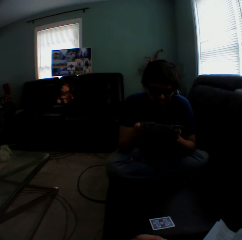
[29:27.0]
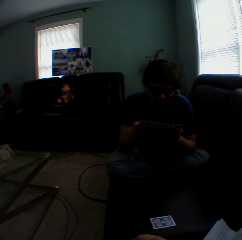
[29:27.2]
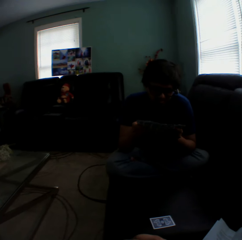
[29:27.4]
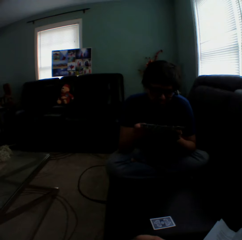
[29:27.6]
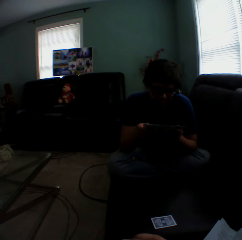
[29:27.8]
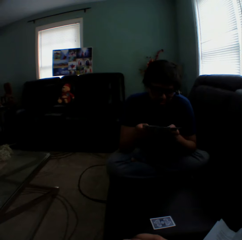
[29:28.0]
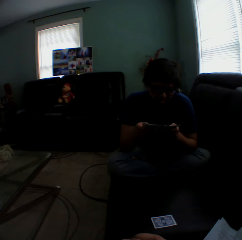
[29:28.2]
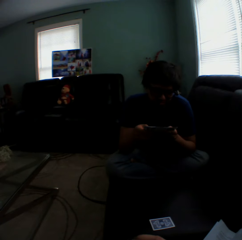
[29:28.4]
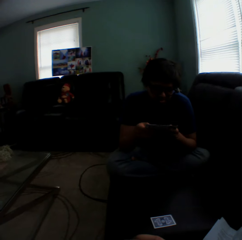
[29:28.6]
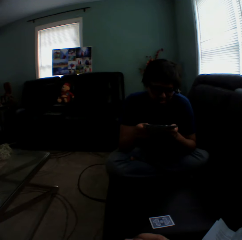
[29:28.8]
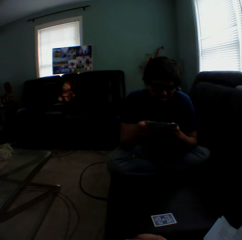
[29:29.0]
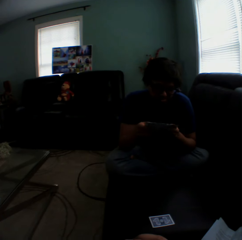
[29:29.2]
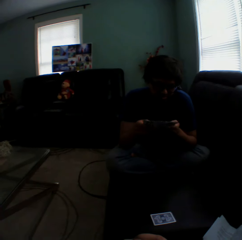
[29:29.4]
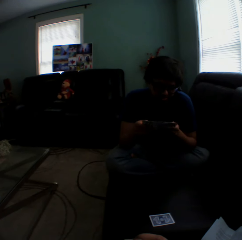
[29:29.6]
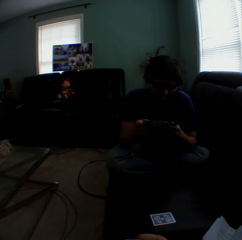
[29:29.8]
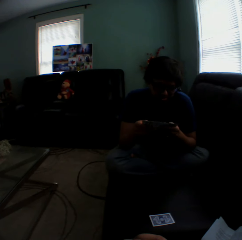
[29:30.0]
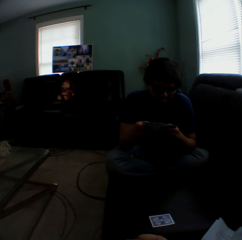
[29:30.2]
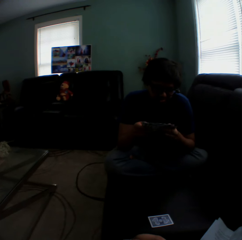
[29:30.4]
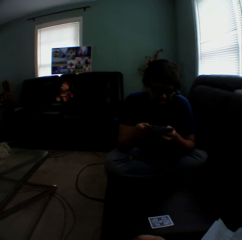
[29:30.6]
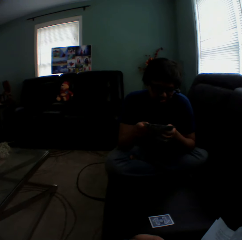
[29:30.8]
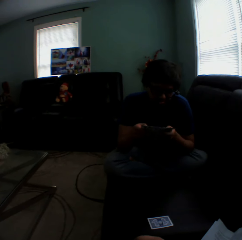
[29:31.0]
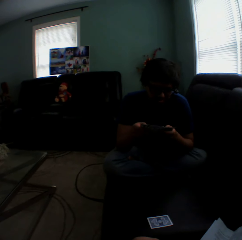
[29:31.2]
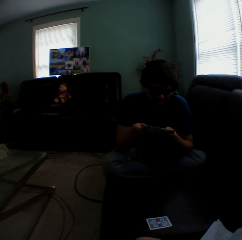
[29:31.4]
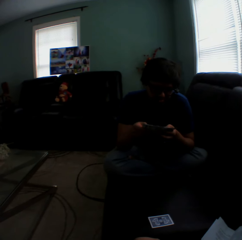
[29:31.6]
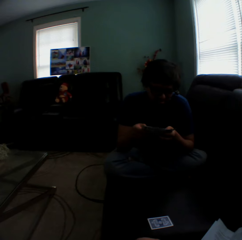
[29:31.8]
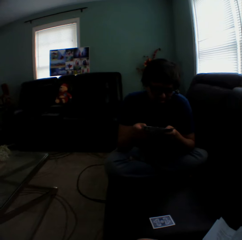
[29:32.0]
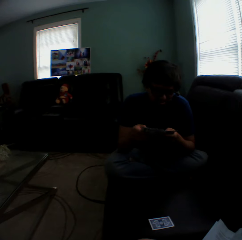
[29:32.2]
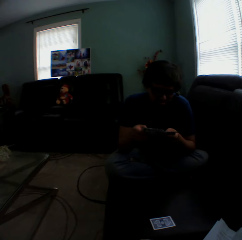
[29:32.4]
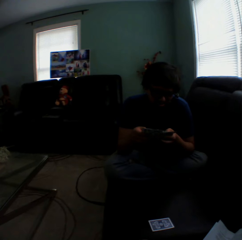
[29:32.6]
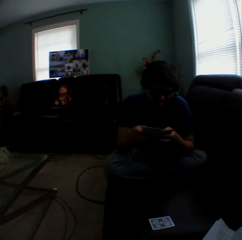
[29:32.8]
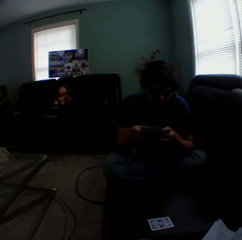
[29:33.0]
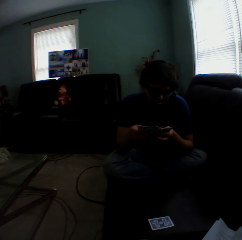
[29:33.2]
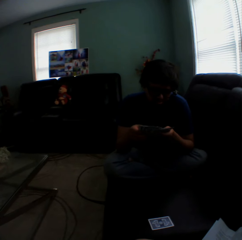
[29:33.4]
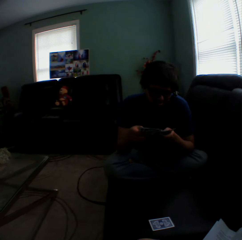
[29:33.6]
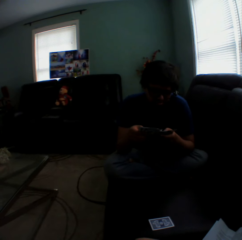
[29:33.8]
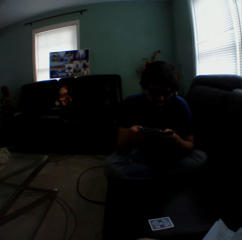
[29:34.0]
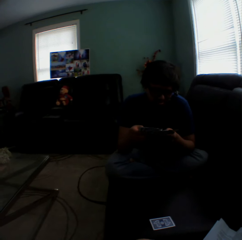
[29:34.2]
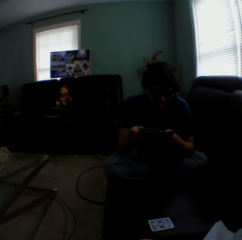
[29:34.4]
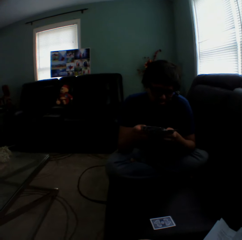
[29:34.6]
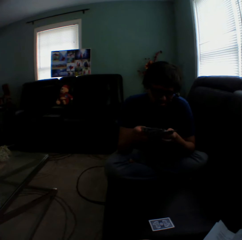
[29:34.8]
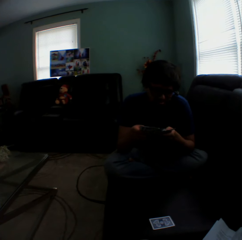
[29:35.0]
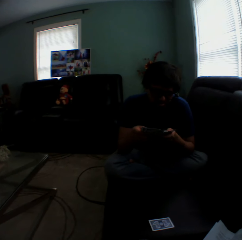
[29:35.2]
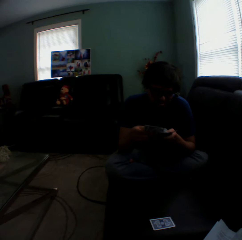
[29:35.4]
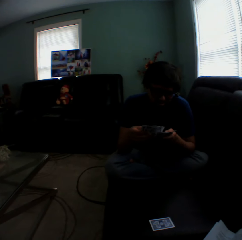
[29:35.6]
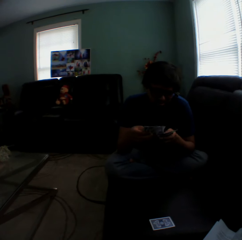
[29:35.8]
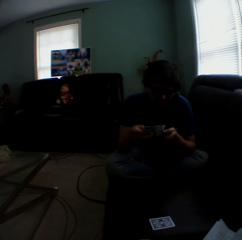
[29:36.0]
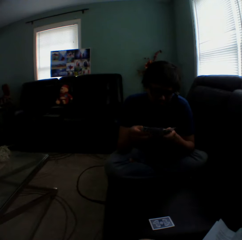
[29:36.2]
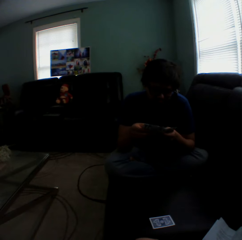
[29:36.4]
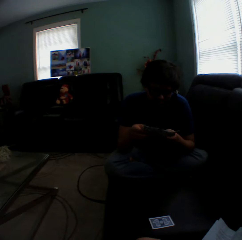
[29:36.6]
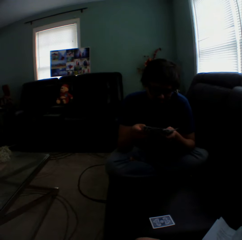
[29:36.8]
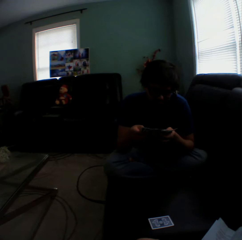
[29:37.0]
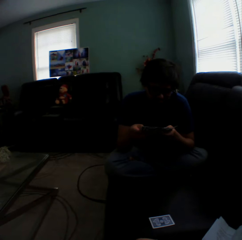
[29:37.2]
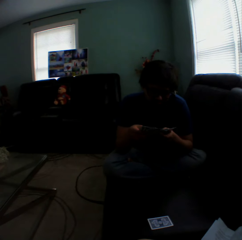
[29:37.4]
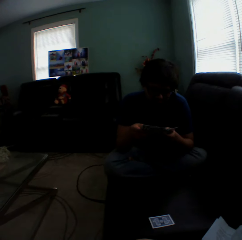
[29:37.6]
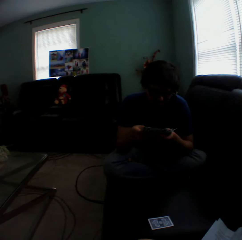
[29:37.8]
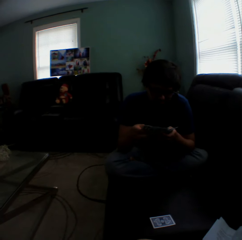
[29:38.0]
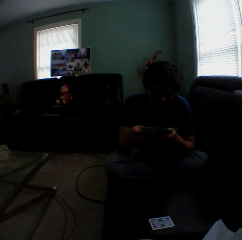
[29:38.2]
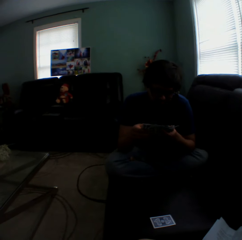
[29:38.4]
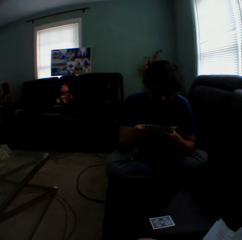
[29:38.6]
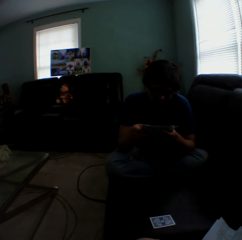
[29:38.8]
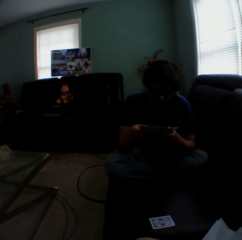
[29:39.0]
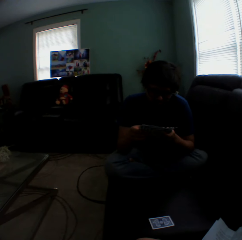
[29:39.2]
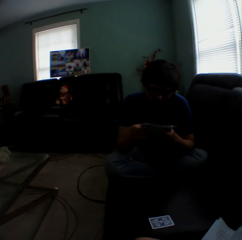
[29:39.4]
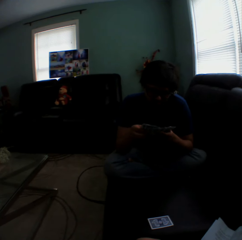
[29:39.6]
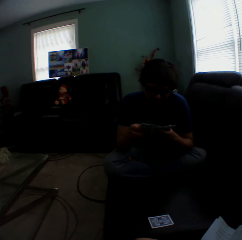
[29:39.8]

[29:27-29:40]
A man shuffles playing cards.

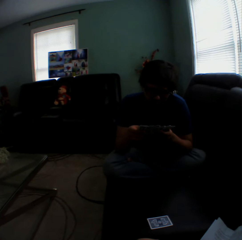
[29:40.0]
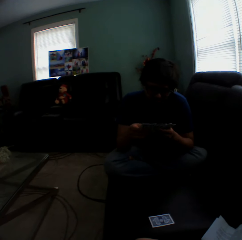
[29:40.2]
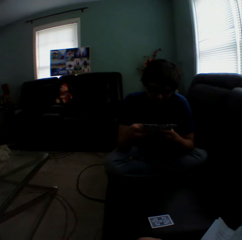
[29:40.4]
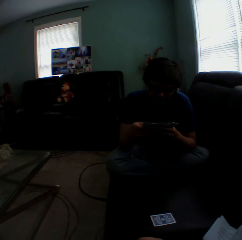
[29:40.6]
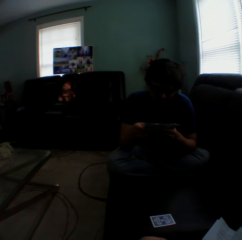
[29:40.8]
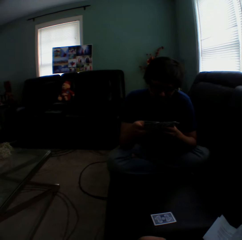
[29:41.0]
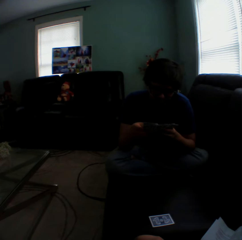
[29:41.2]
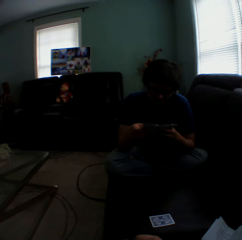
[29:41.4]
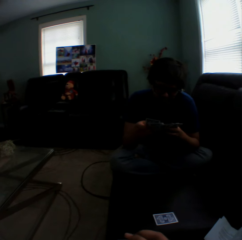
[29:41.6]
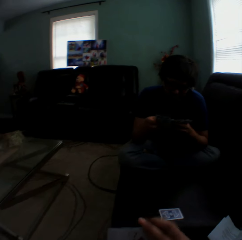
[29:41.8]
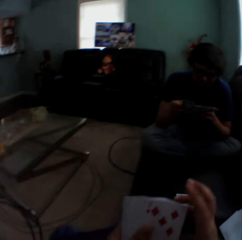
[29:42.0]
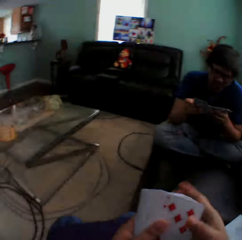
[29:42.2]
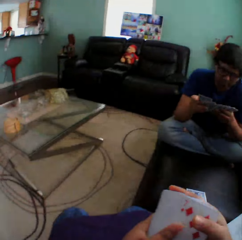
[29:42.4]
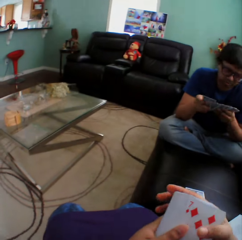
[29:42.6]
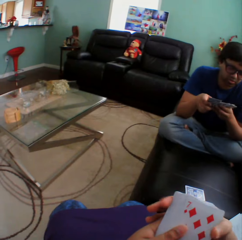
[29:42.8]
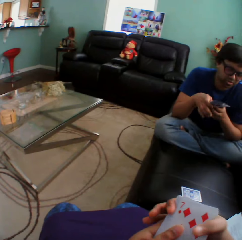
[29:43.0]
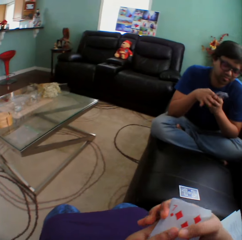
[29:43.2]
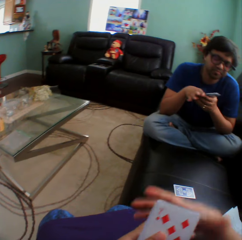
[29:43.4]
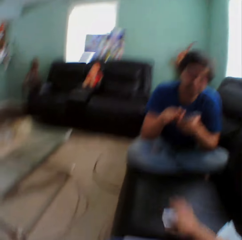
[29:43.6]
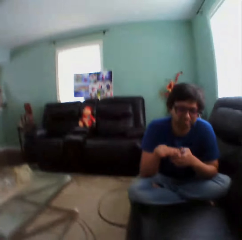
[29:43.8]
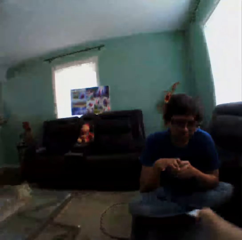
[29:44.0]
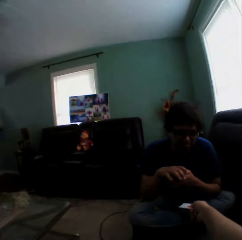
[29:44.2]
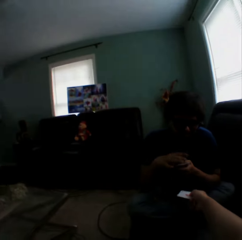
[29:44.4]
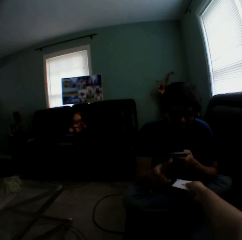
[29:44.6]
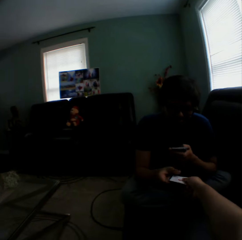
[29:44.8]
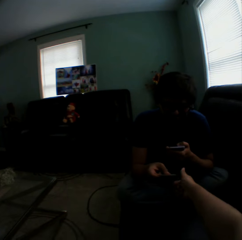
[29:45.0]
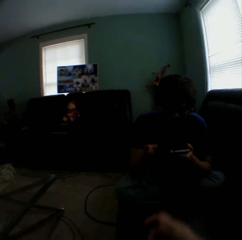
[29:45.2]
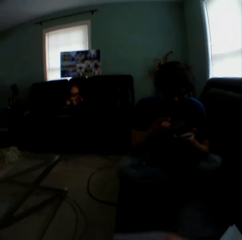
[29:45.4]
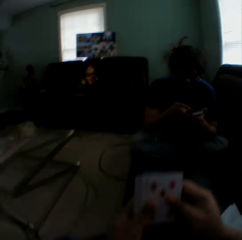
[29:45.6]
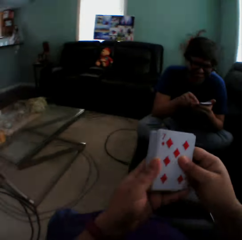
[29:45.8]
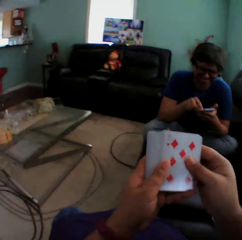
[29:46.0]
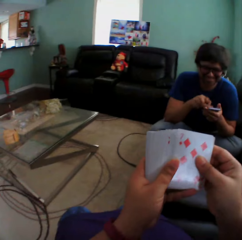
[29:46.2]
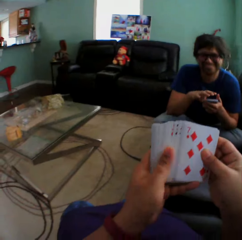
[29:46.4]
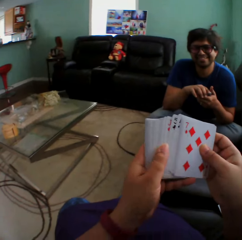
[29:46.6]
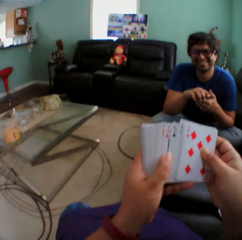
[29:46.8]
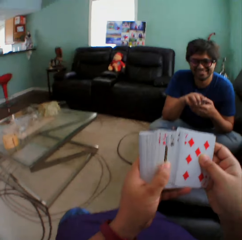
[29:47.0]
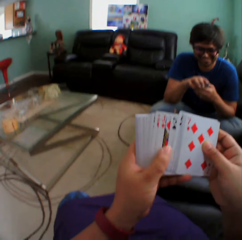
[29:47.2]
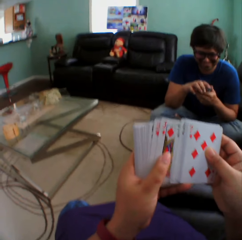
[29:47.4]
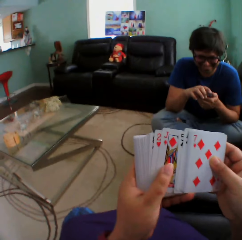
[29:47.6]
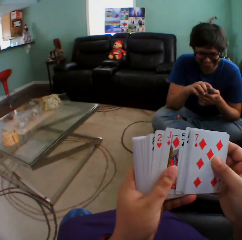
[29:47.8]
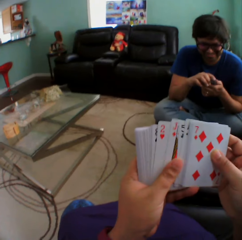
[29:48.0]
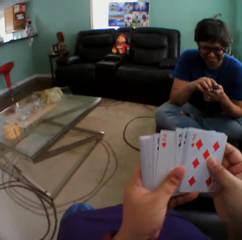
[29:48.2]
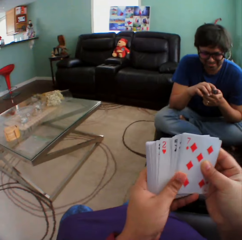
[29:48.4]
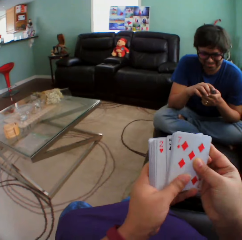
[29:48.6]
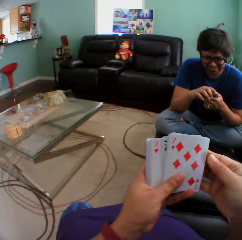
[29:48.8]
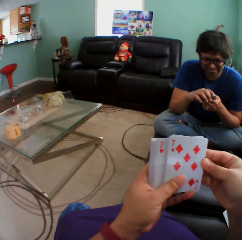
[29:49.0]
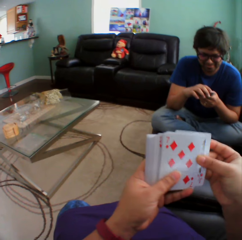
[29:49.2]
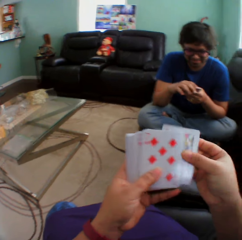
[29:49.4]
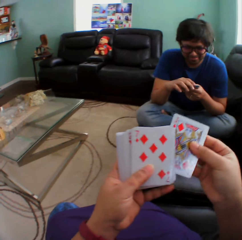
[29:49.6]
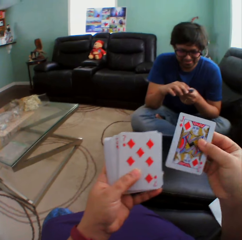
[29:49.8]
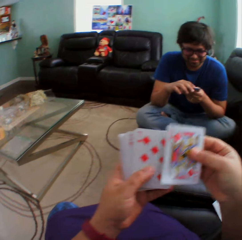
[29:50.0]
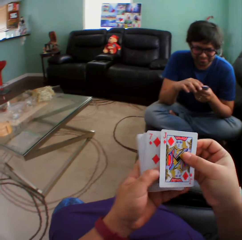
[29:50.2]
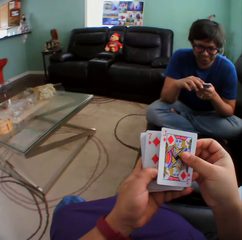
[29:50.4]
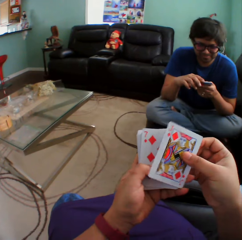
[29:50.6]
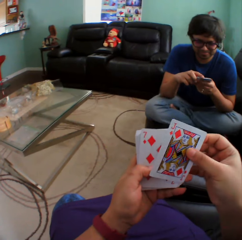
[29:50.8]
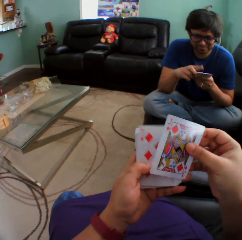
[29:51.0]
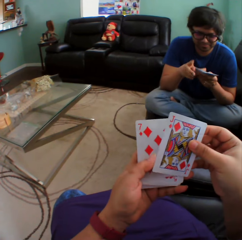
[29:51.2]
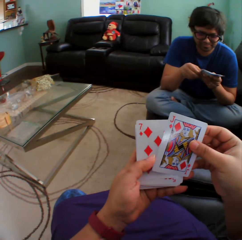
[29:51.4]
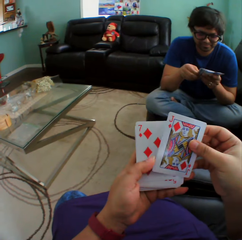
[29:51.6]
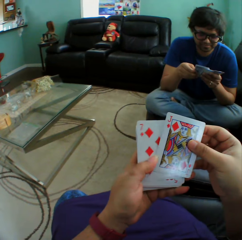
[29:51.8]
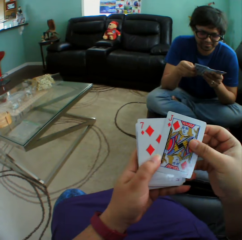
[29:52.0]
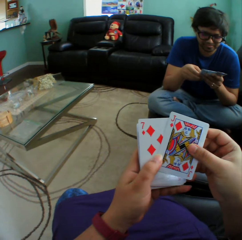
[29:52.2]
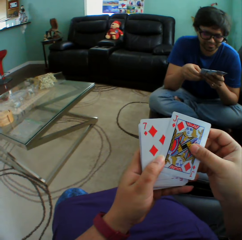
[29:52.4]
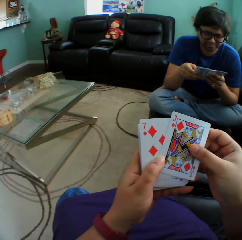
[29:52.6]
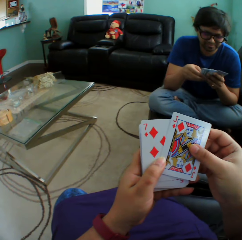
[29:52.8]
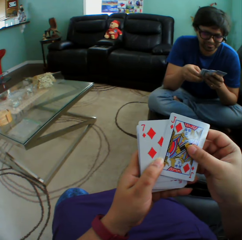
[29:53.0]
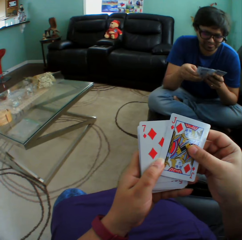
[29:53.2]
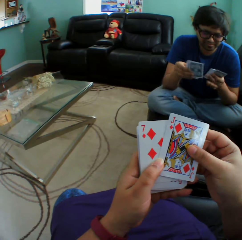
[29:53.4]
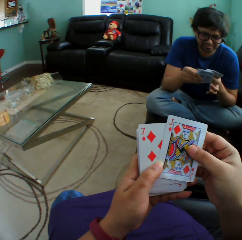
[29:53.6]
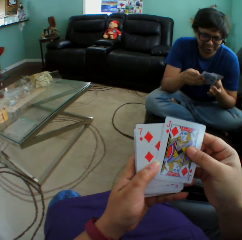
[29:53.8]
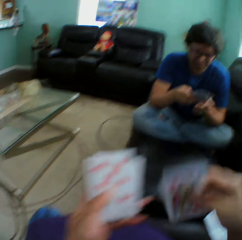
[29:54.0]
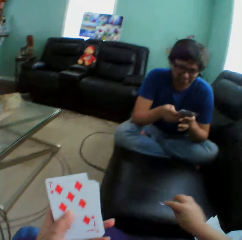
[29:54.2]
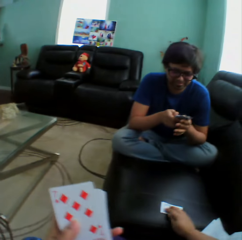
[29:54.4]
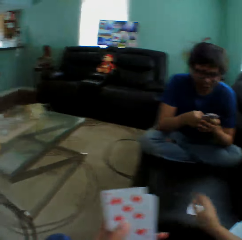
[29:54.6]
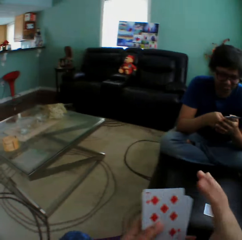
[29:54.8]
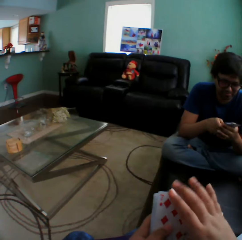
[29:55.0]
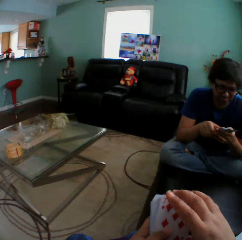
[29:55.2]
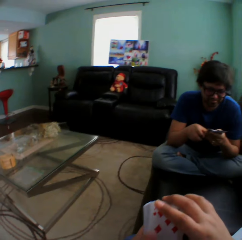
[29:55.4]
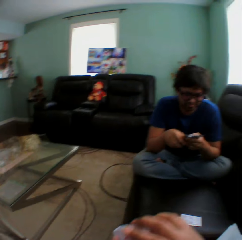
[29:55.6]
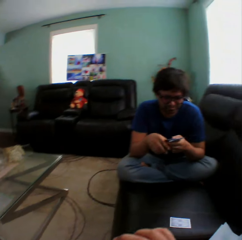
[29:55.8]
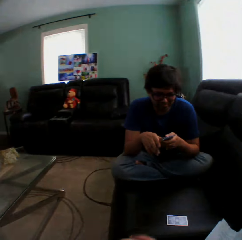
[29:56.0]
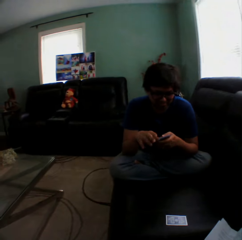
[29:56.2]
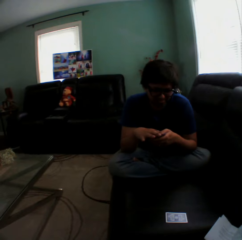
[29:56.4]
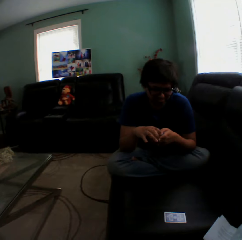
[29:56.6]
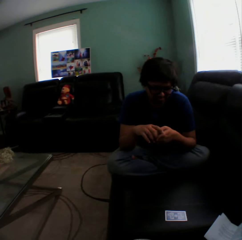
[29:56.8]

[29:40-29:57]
The camera wearer turns to the side. They hold playing cards. They pick a card on a couch. They turn to the side. They give a card to a man. The man holds playing cards. The camera wearer arranges cards in a hand. They hold playing cards. The man shuffles playing cards. The camera wearer puts a card on the couch. They turn to the side.
